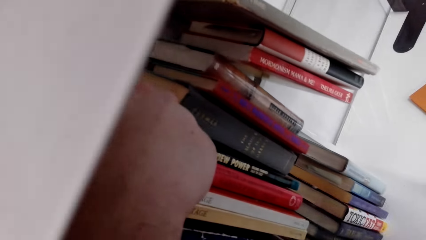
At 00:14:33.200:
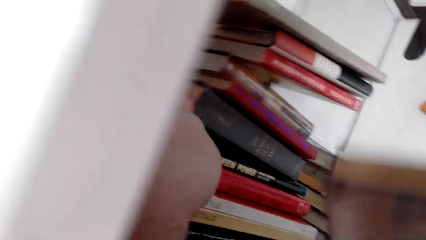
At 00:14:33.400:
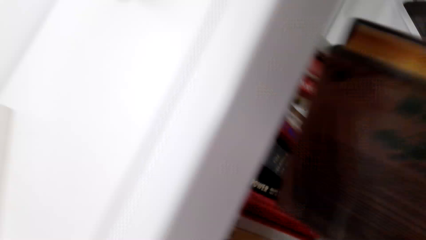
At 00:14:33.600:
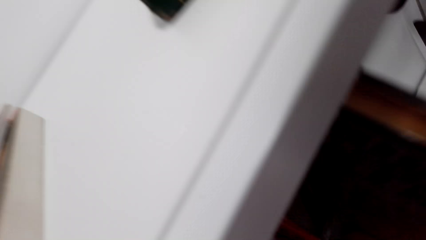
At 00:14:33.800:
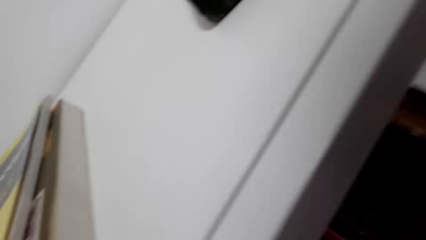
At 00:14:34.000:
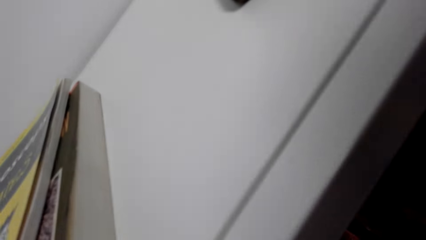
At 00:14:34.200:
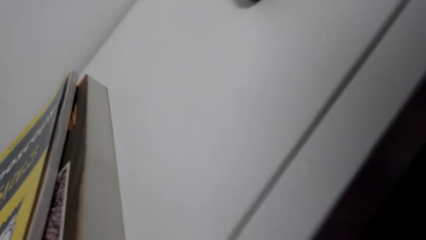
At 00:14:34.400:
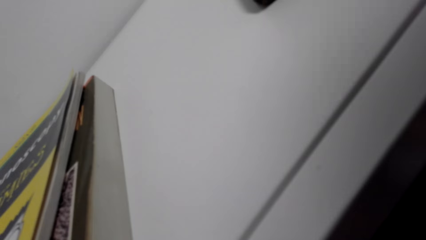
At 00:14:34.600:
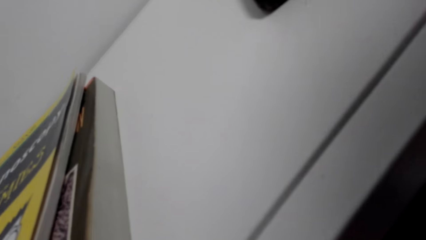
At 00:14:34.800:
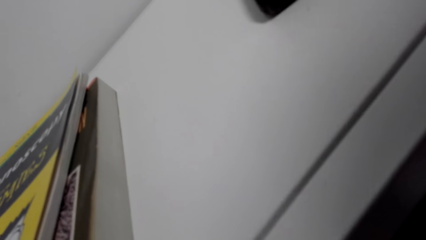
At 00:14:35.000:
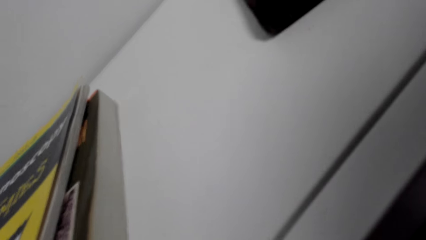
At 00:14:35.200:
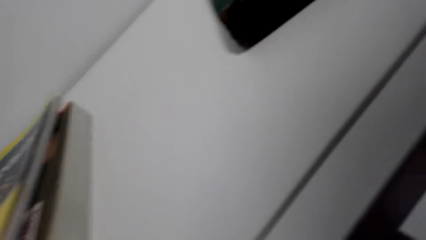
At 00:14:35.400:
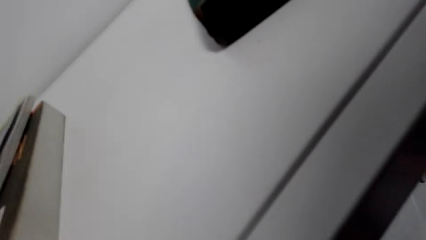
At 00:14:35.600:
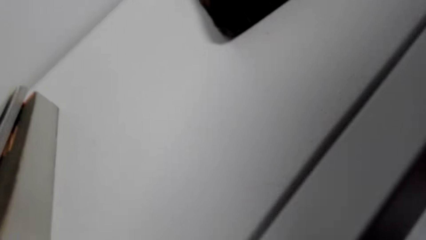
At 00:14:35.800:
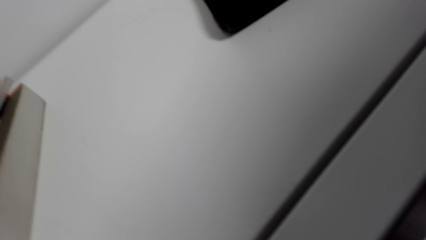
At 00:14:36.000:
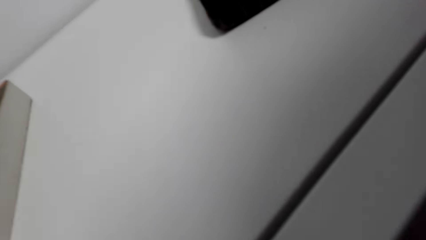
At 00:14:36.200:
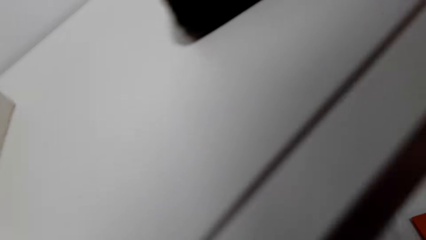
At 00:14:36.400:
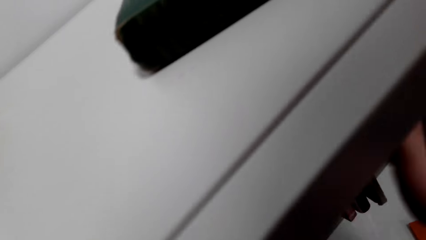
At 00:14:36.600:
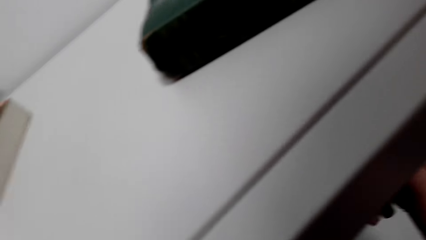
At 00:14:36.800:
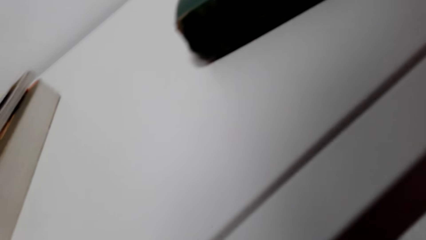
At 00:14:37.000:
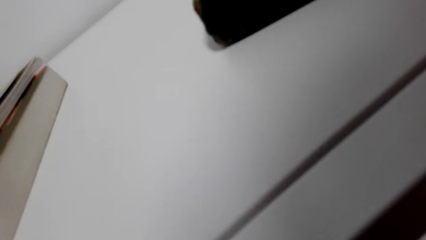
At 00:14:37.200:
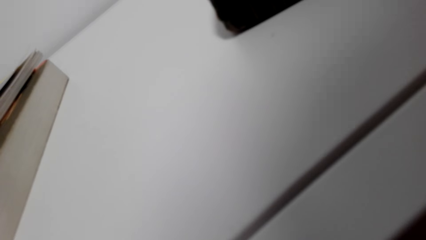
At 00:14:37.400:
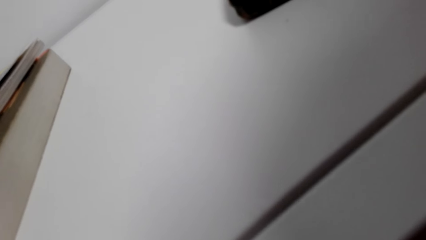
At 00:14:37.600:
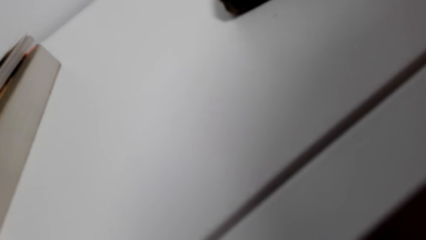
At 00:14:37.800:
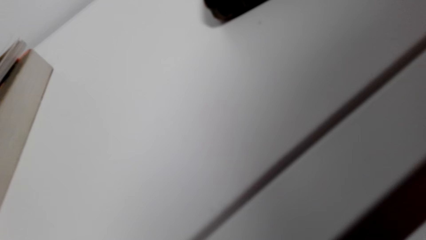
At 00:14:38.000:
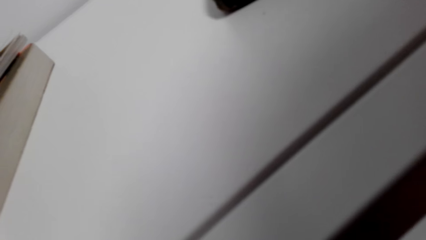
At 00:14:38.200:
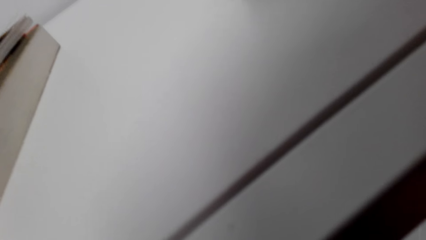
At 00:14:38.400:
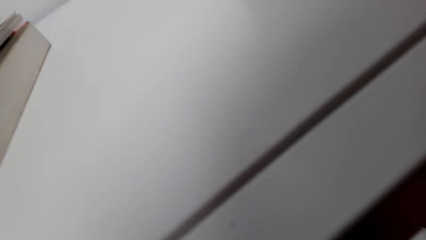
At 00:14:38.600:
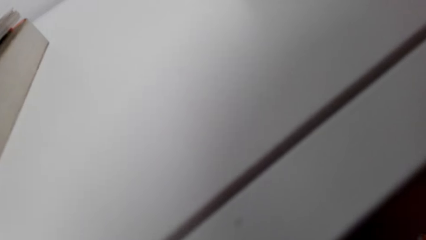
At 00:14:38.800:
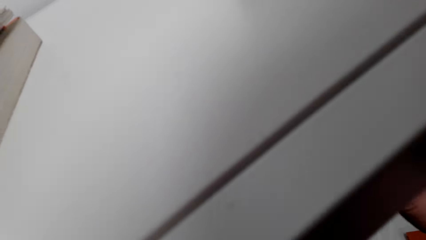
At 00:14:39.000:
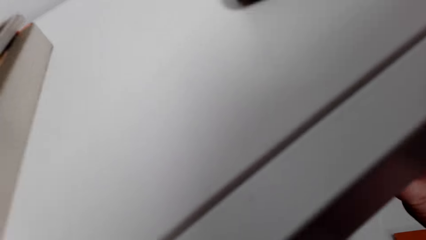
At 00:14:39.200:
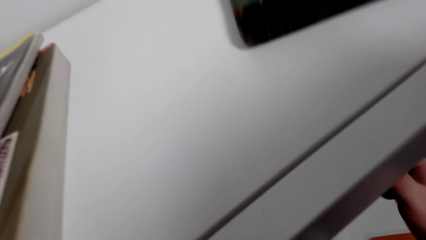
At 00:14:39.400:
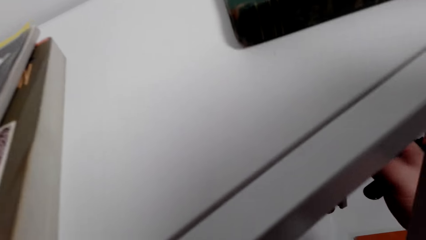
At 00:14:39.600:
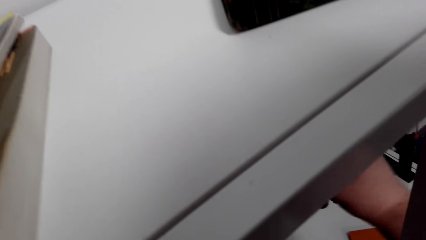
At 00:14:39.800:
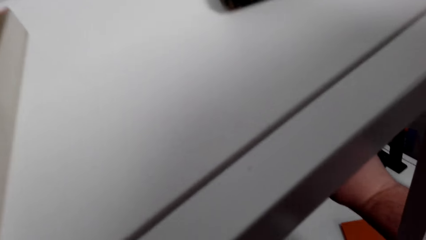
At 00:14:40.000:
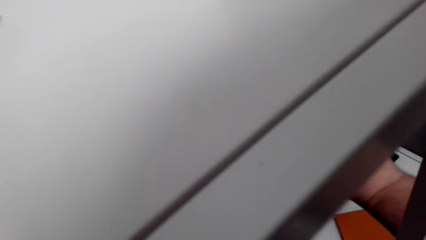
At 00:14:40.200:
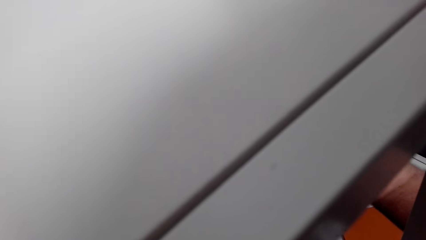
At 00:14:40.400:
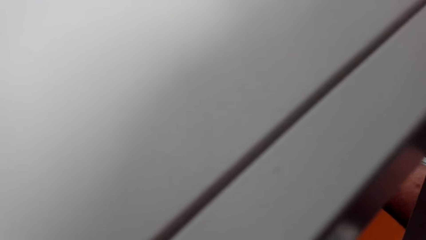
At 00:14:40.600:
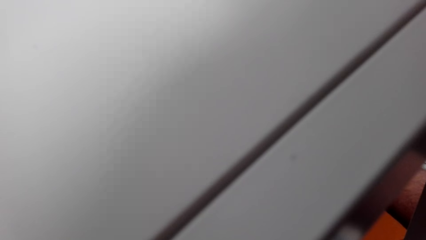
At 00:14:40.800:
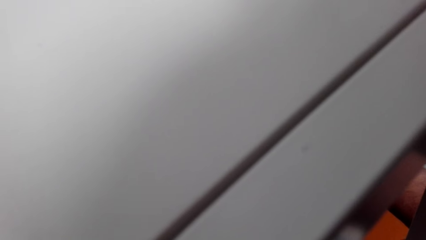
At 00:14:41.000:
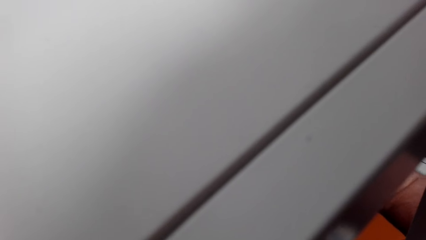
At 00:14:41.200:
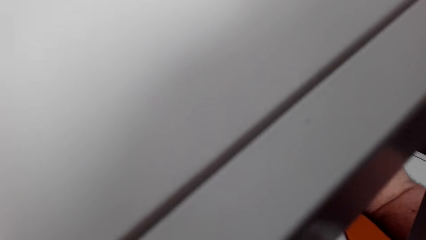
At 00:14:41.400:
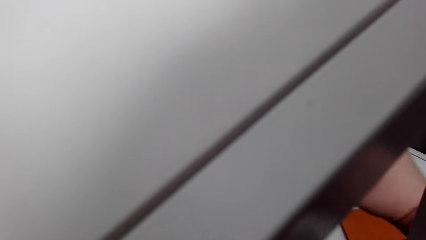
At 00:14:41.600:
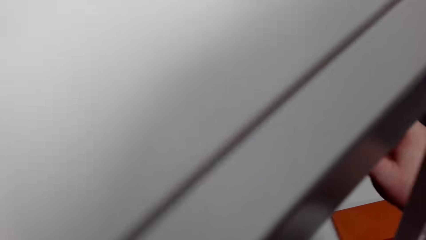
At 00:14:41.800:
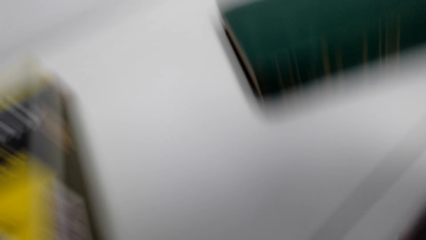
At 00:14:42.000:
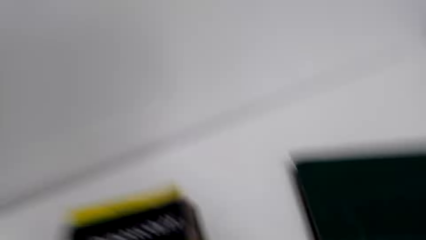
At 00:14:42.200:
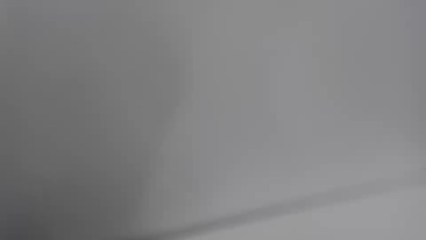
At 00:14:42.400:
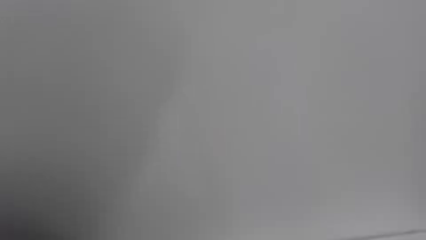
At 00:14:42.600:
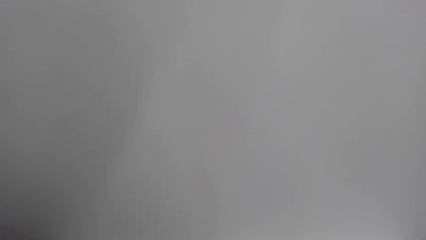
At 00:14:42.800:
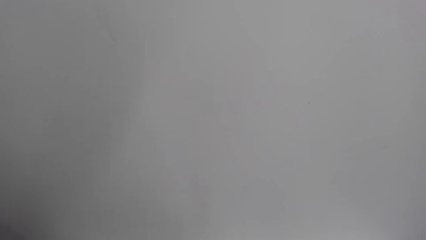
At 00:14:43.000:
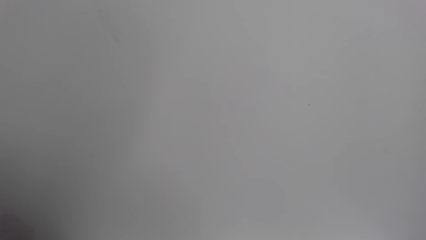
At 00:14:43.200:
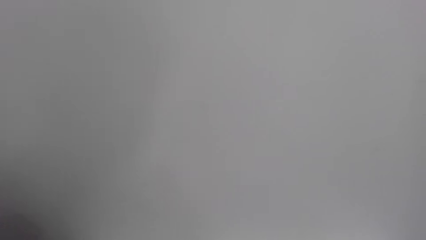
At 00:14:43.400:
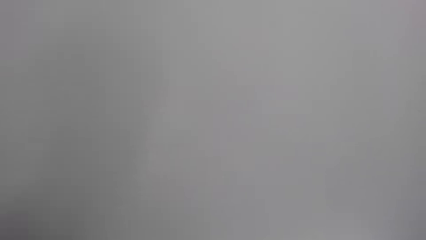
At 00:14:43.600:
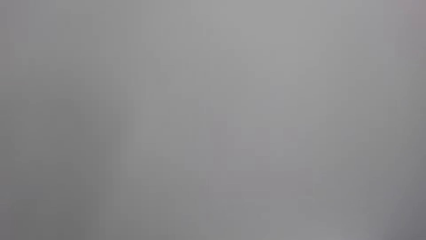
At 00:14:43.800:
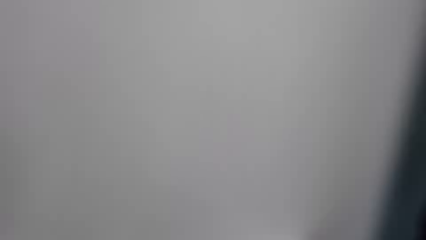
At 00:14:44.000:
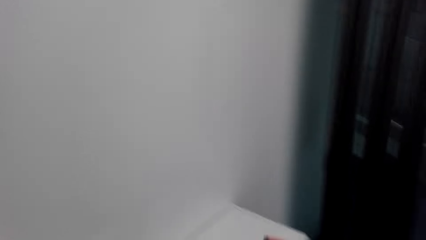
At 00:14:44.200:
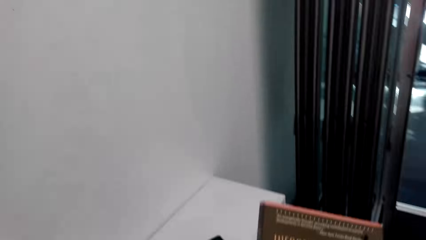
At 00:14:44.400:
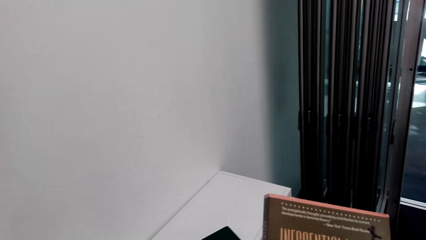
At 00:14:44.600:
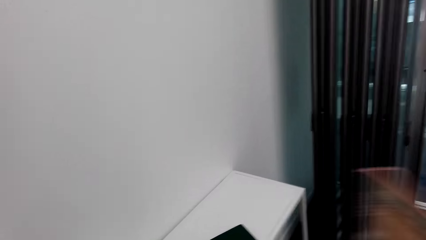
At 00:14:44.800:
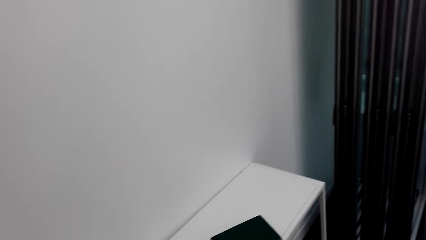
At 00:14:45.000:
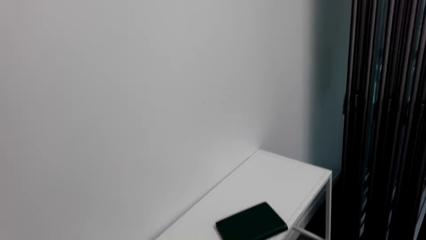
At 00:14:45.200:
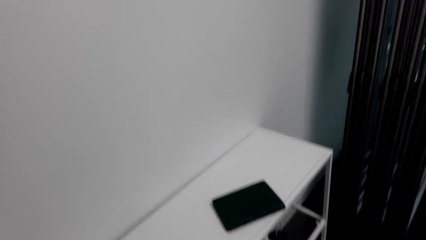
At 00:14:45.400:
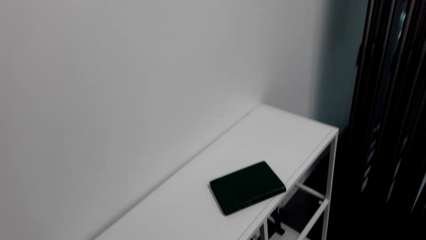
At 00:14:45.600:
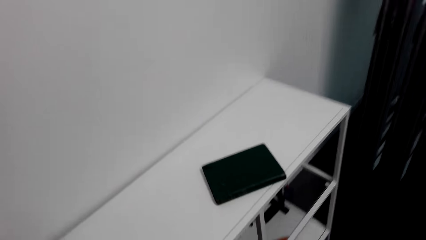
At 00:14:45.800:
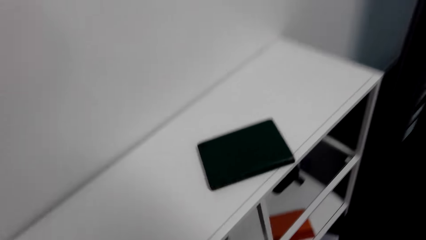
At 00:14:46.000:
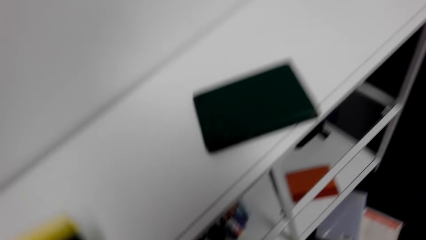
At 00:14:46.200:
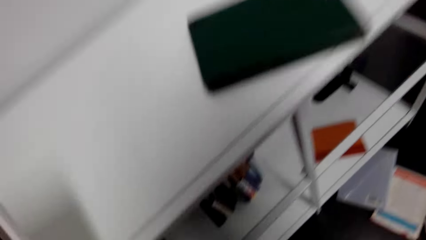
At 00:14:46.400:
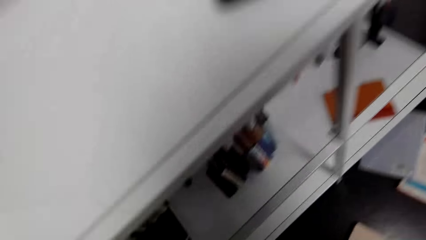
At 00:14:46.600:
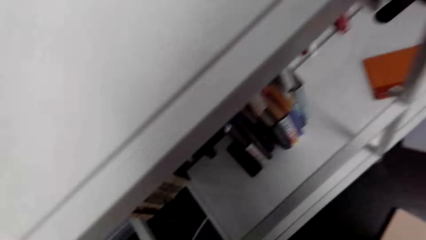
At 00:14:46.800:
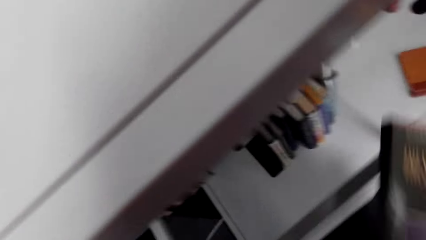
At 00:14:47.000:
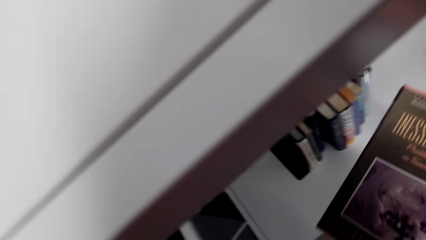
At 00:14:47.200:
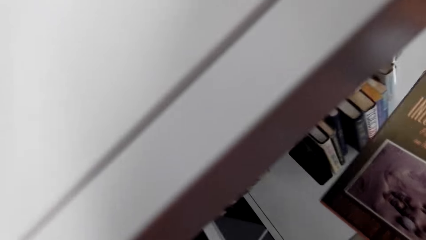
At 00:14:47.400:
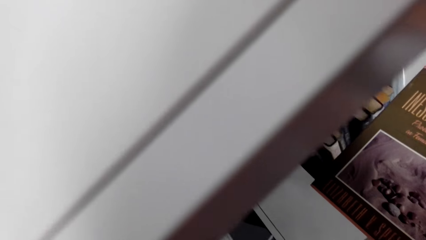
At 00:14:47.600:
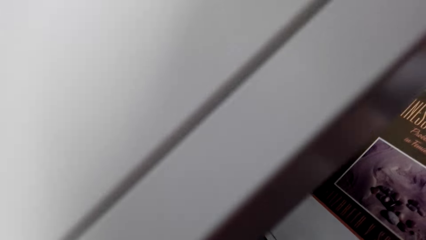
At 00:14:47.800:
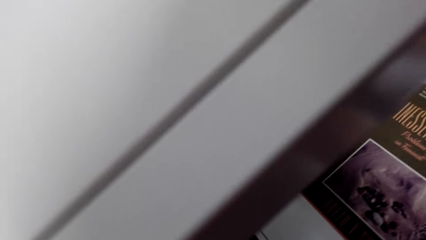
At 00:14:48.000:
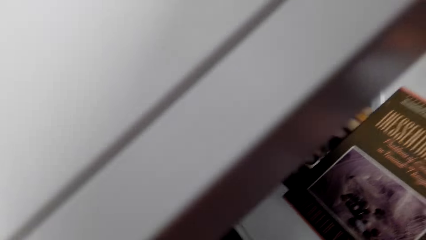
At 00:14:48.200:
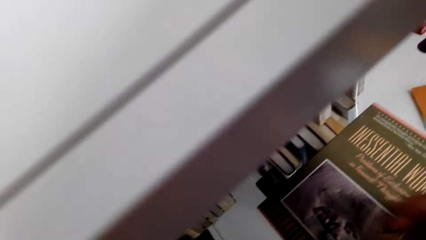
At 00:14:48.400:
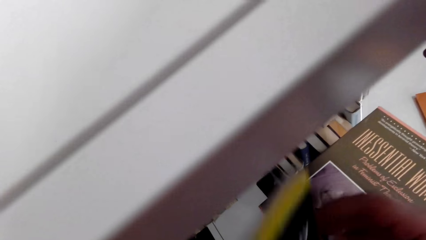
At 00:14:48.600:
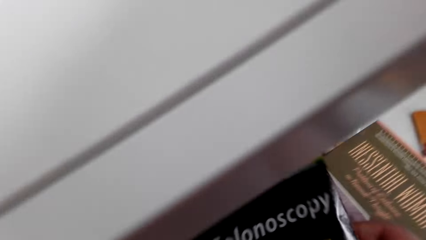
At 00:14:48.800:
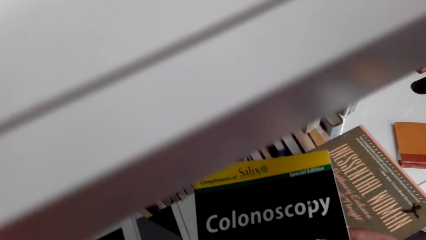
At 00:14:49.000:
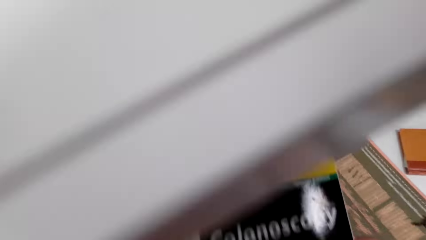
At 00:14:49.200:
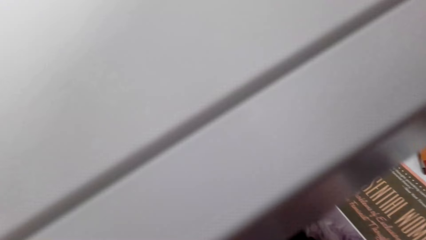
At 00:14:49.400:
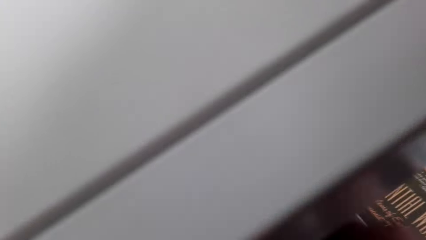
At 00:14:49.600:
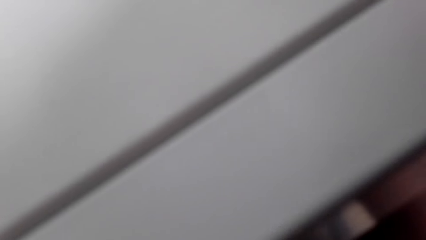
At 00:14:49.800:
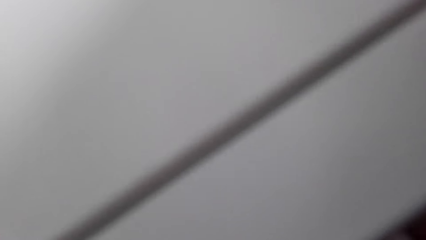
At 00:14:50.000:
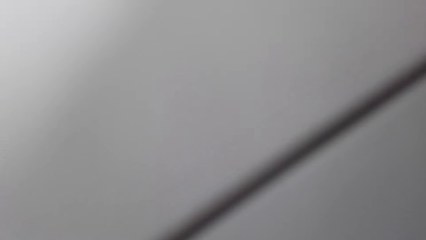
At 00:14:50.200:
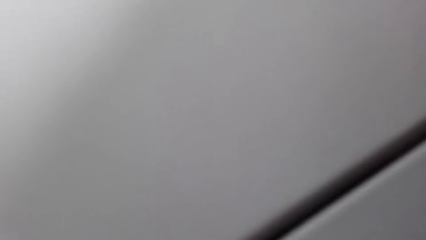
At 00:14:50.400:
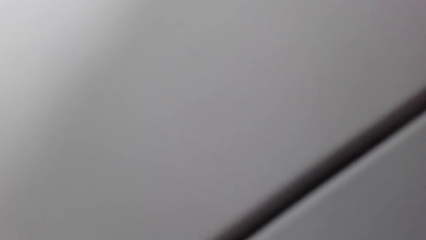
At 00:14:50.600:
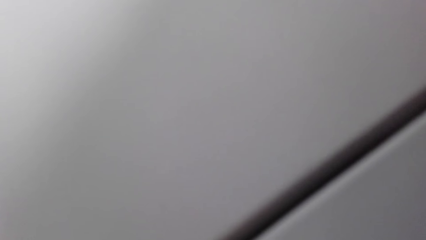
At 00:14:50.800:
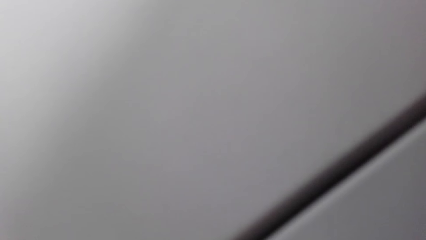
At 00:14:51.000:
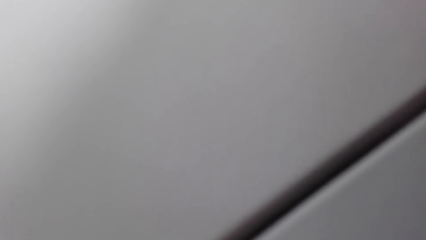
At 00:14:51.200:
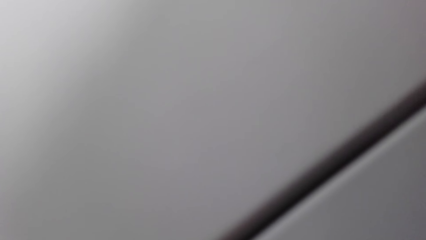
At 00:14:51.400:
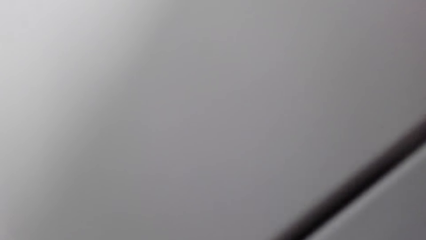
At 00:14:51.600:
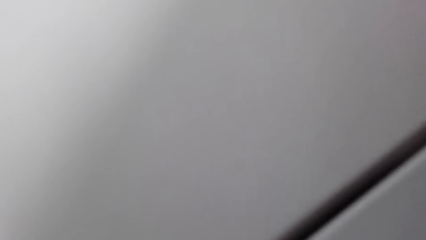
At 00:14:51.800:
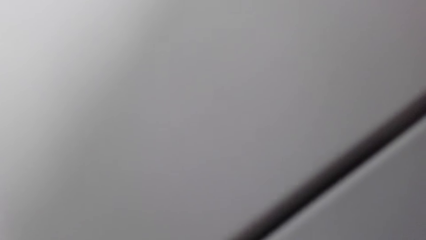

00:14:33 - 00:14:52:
The camera wearer places the book on the shelf. He holds a book on his hands. He fixes the book on the shelf.
